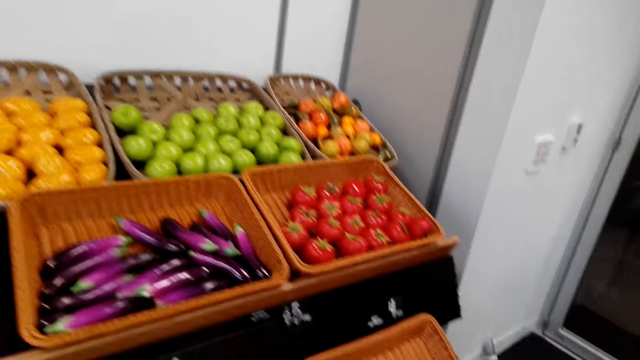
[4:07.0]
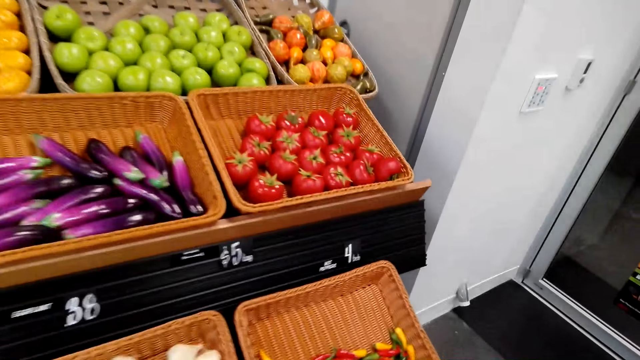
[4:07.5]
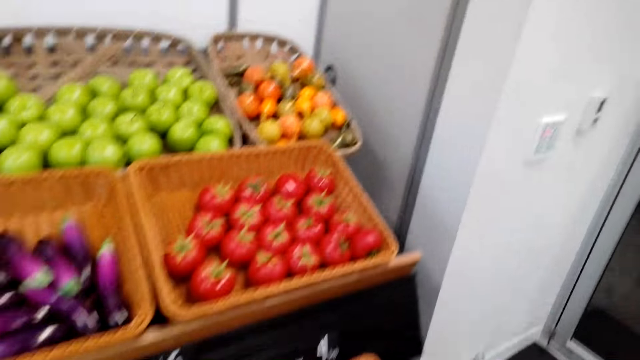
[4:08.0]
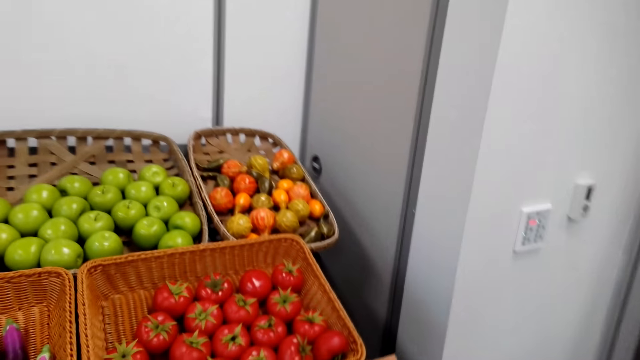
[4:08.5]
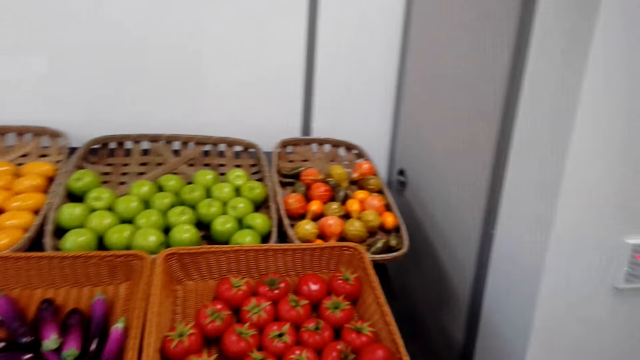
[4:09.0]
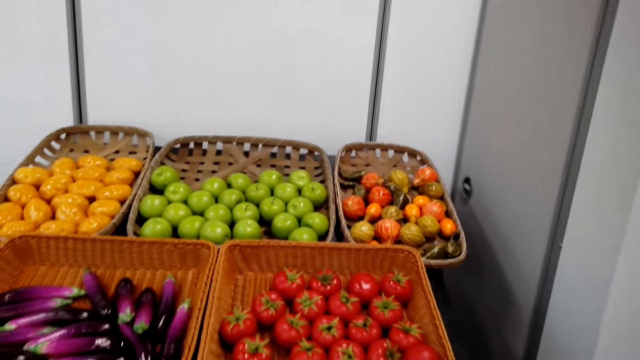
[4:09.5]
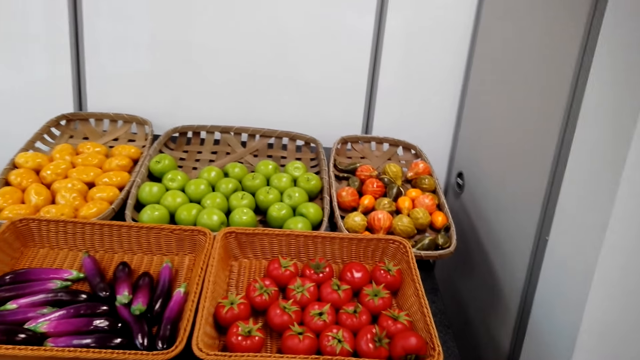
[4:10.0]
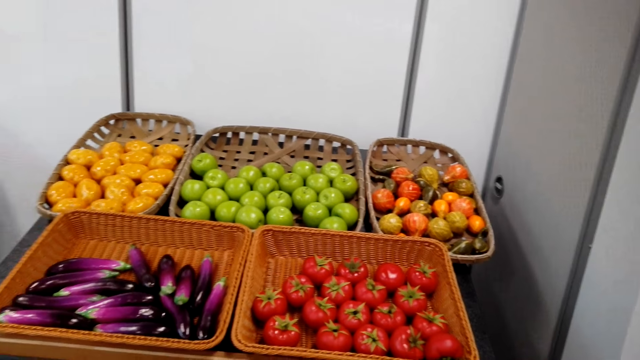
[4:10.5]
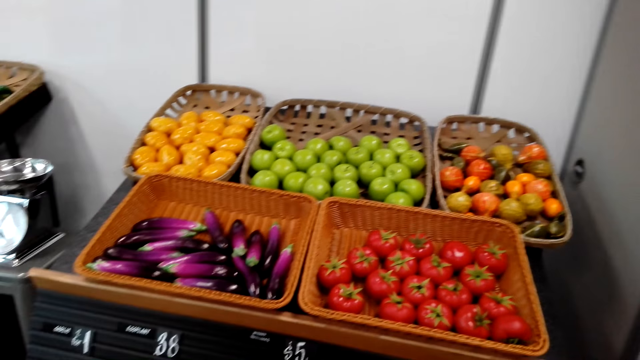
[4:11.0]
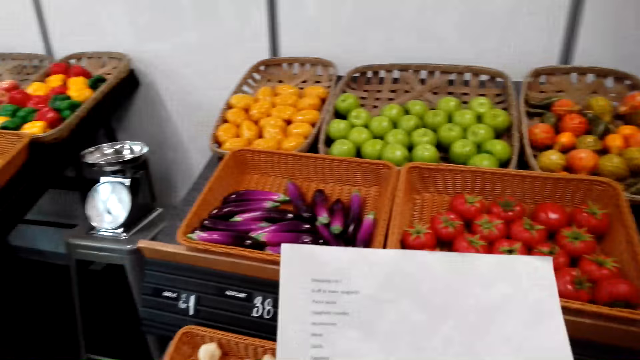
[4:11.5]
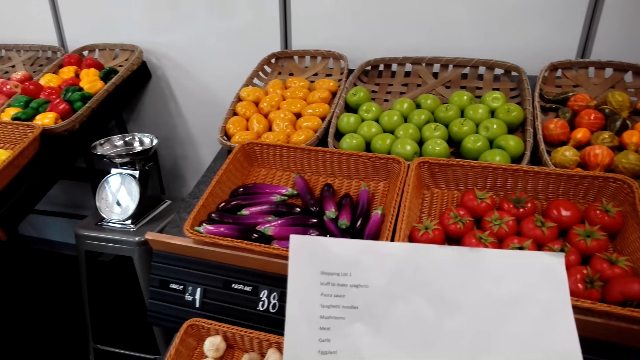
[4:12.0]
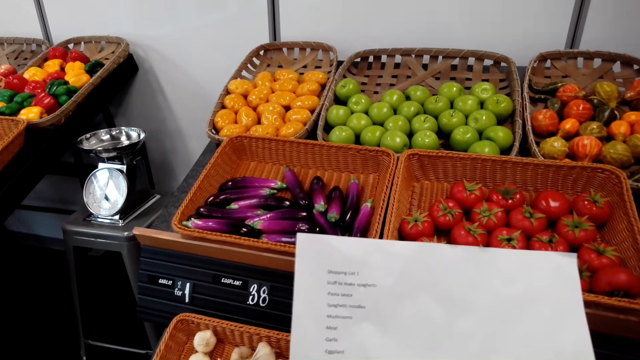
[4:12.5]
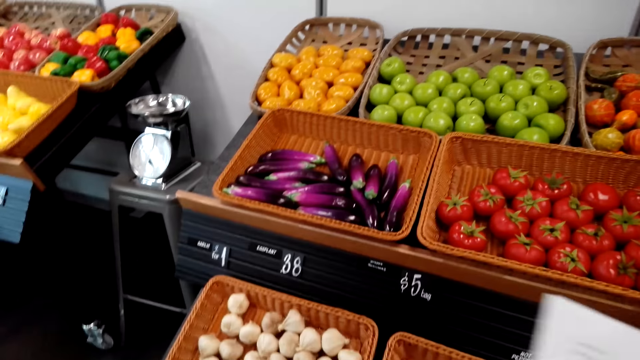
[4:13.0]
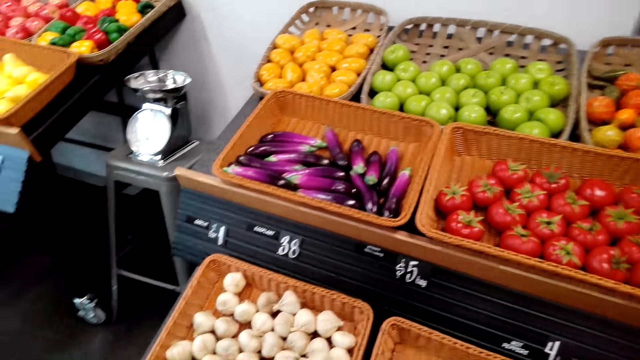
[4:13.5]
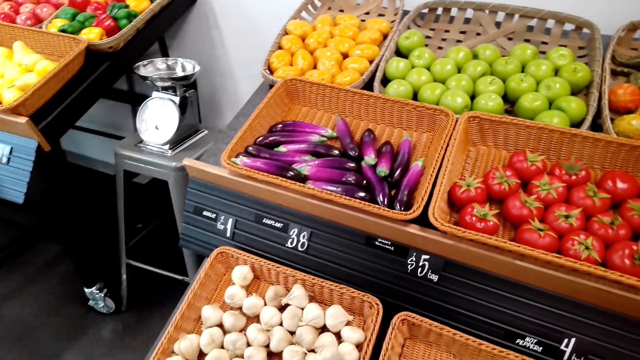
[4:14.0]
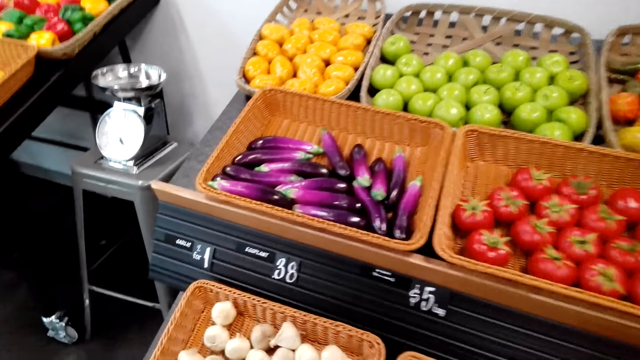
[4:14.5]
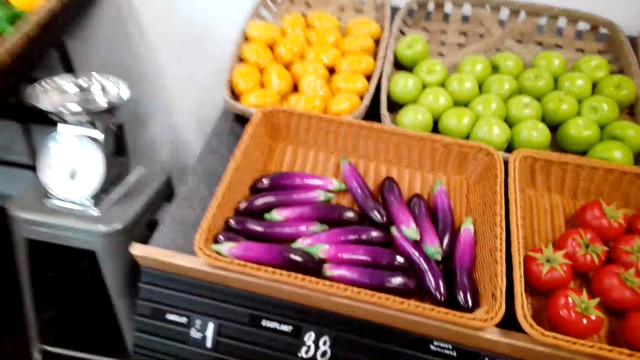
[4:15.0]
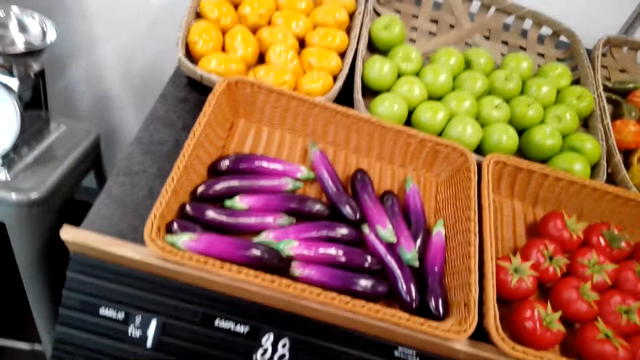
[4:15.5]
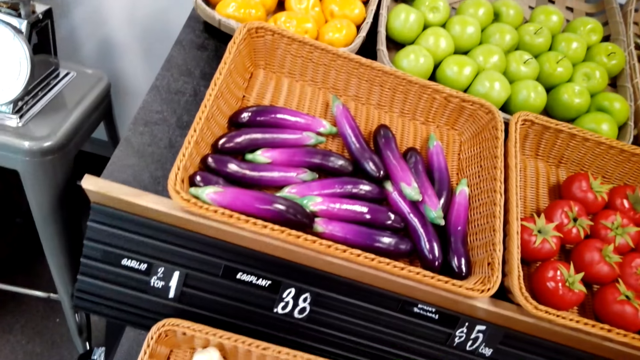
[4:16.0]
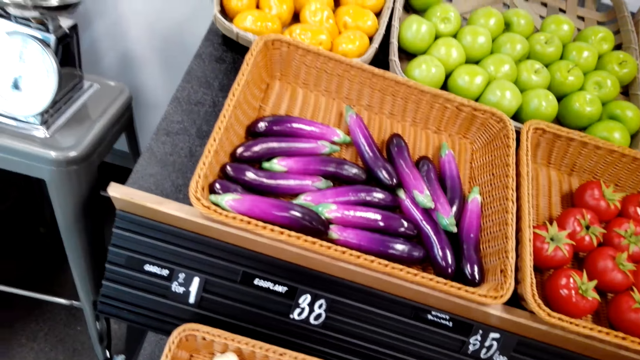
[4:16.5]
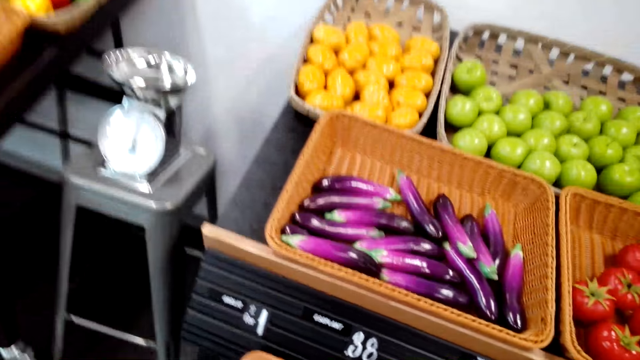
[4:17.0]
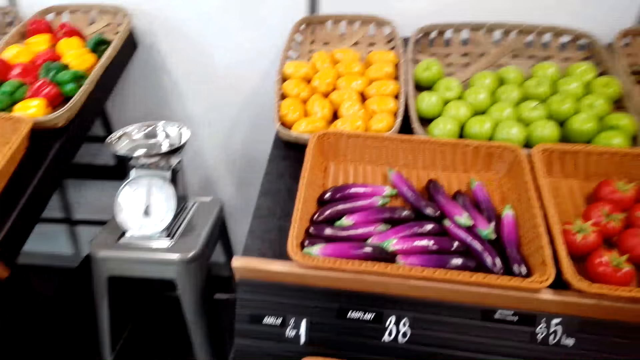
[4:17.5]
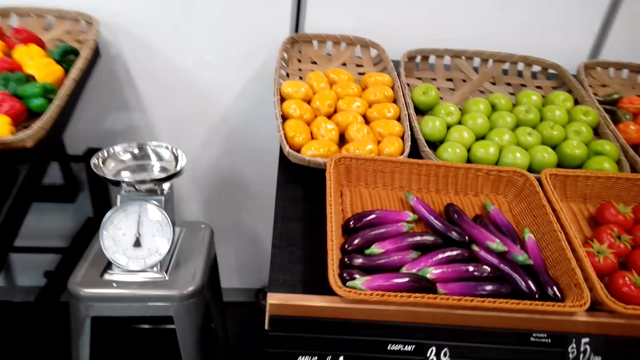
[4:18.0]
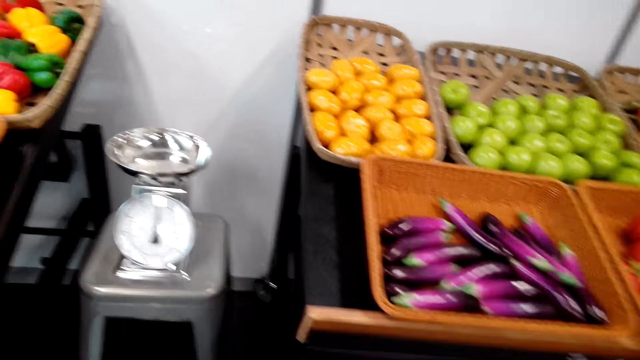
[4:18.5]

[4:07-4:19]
The camera wearer stares at the shopping list. They hold a list. They stare at the tomato, walk towards the brinjal and stare at the brinjal.

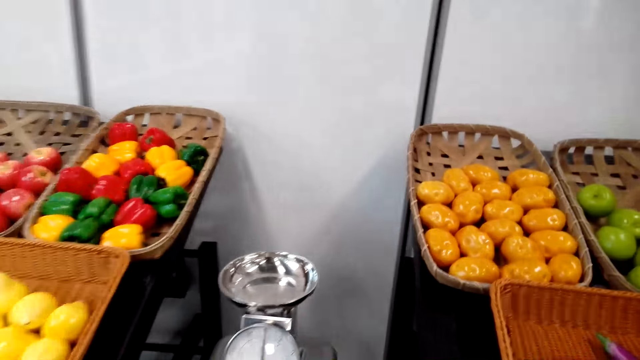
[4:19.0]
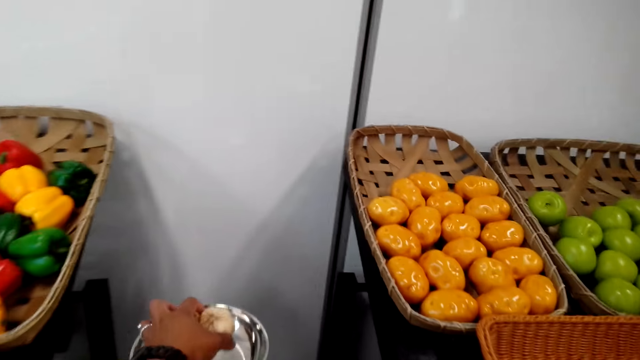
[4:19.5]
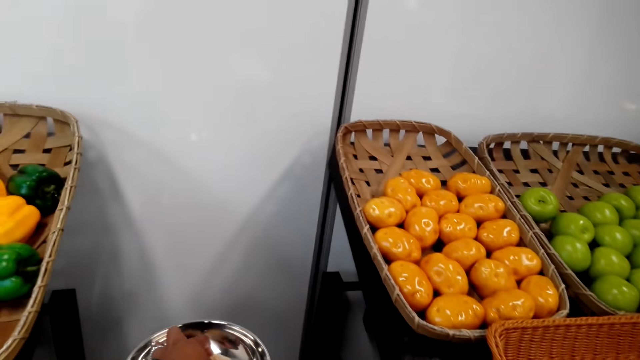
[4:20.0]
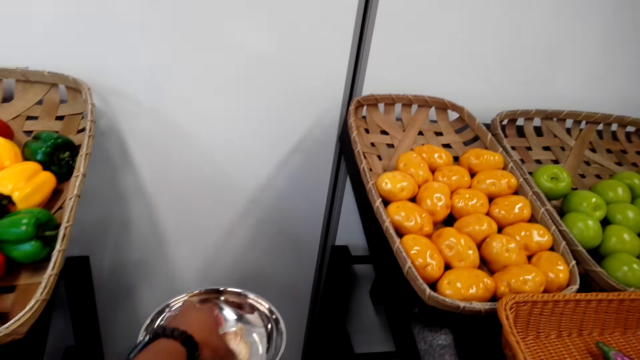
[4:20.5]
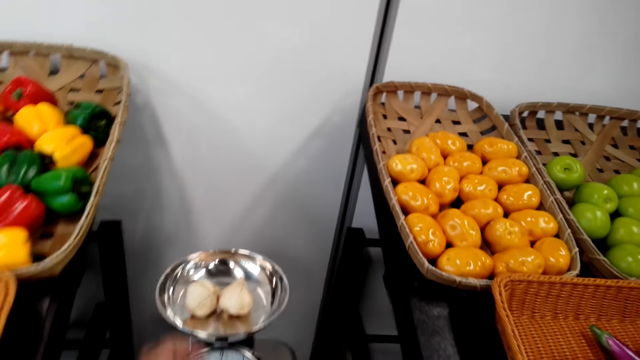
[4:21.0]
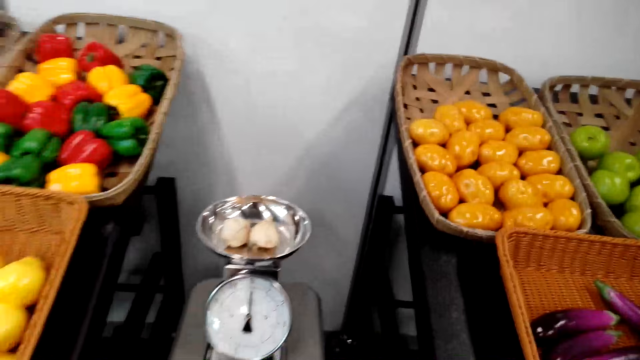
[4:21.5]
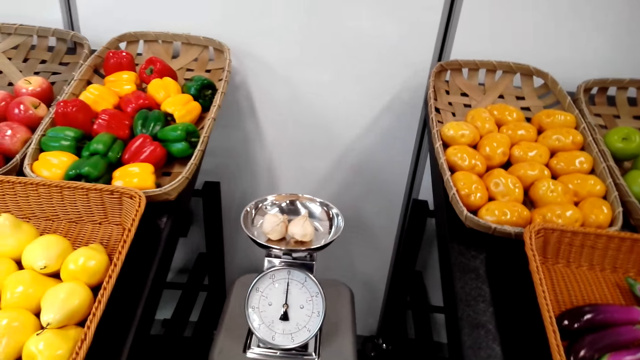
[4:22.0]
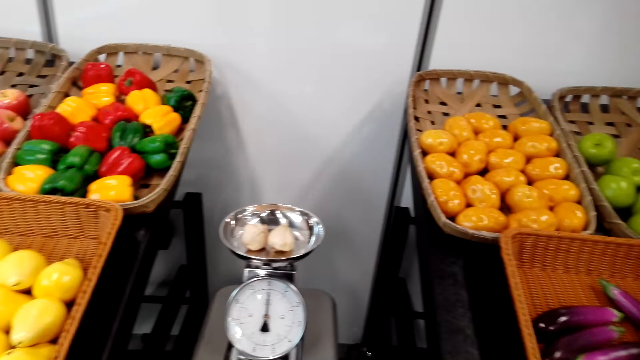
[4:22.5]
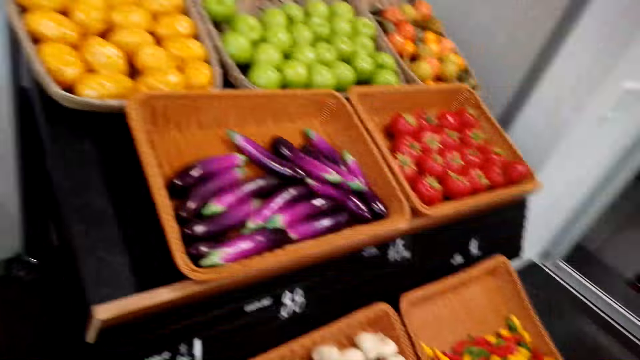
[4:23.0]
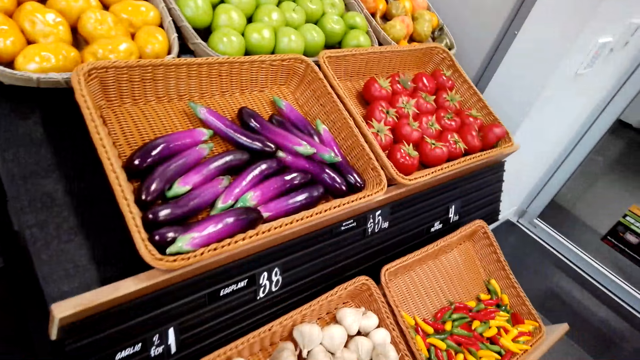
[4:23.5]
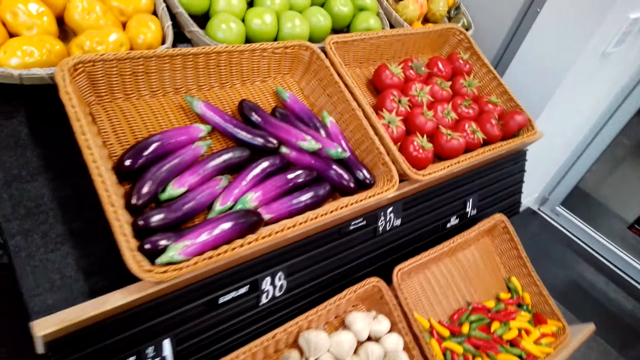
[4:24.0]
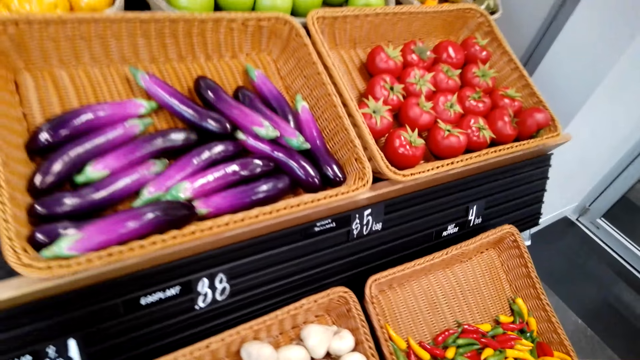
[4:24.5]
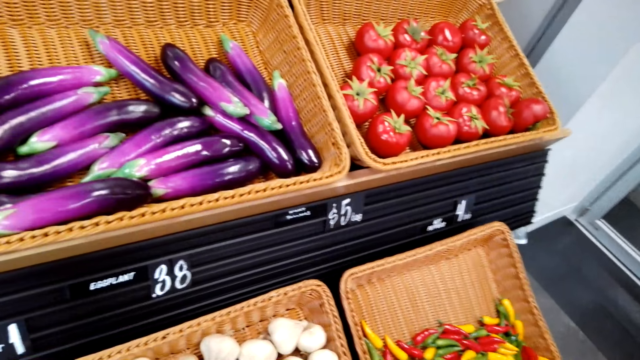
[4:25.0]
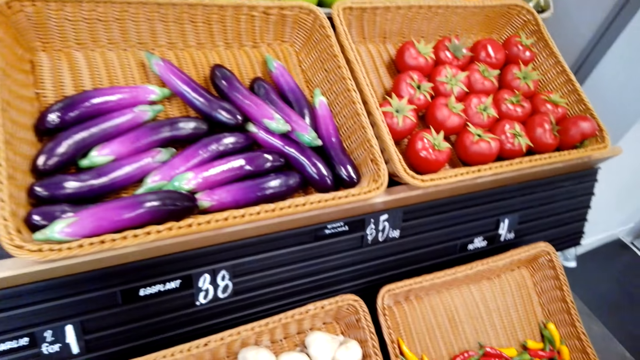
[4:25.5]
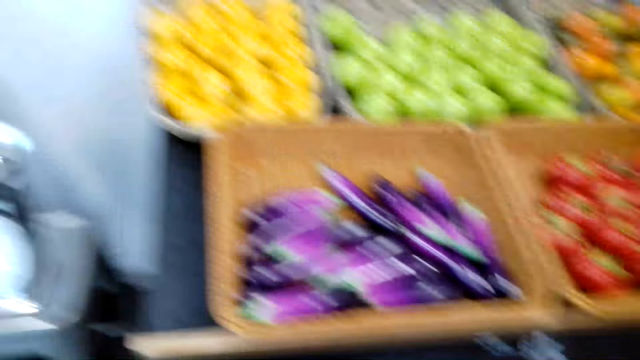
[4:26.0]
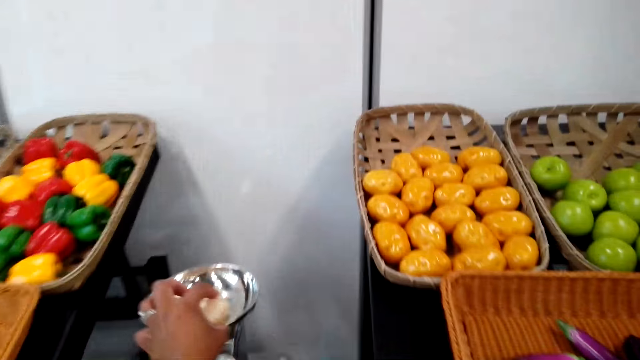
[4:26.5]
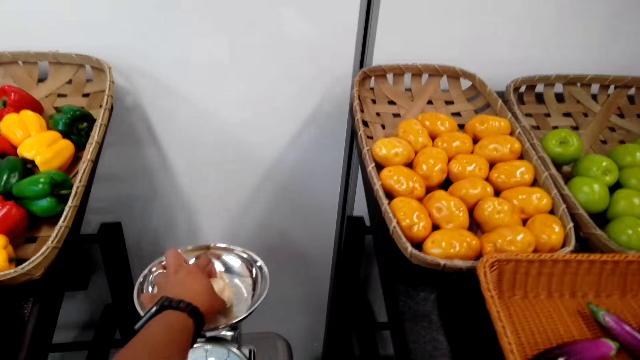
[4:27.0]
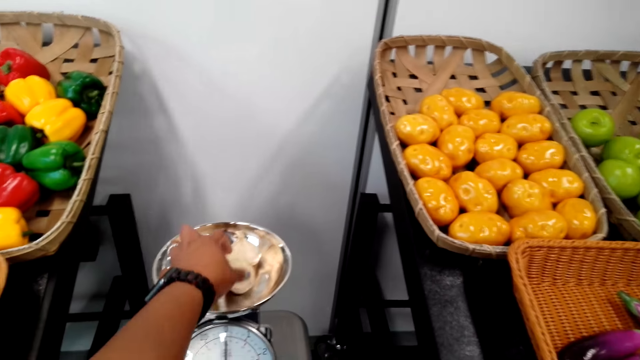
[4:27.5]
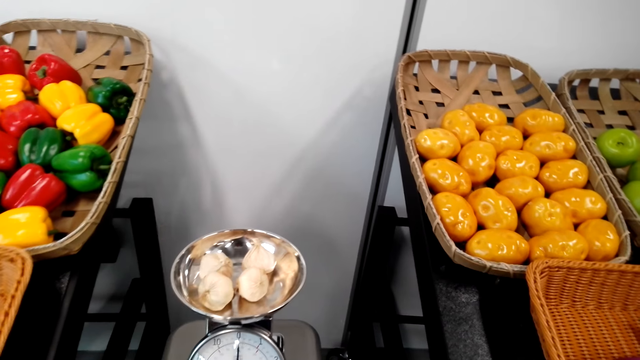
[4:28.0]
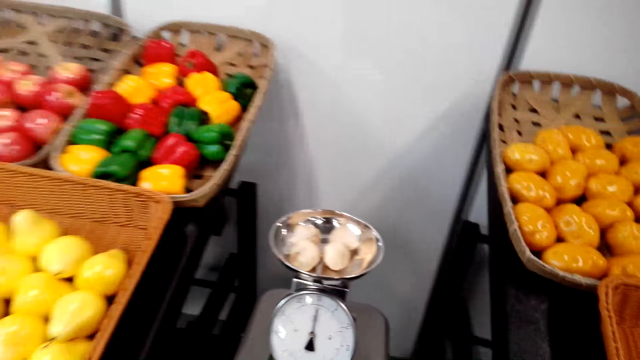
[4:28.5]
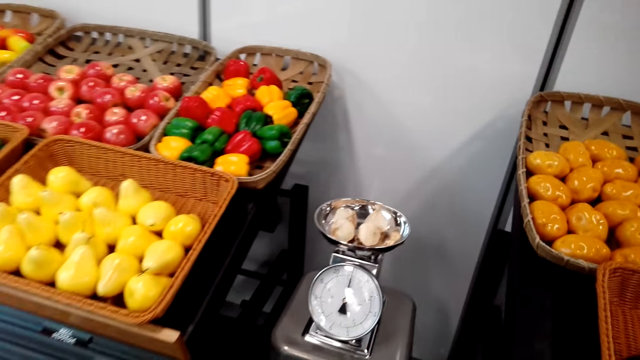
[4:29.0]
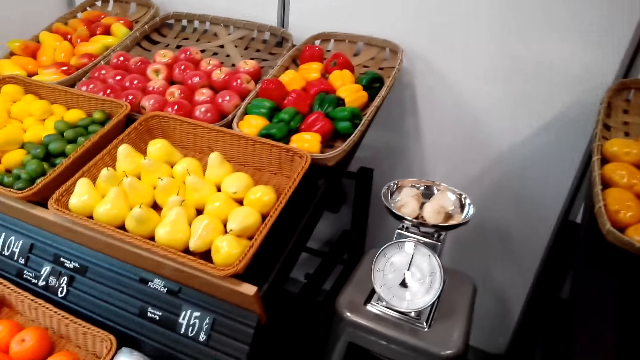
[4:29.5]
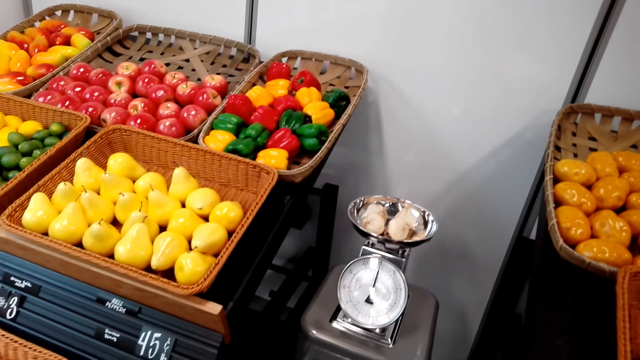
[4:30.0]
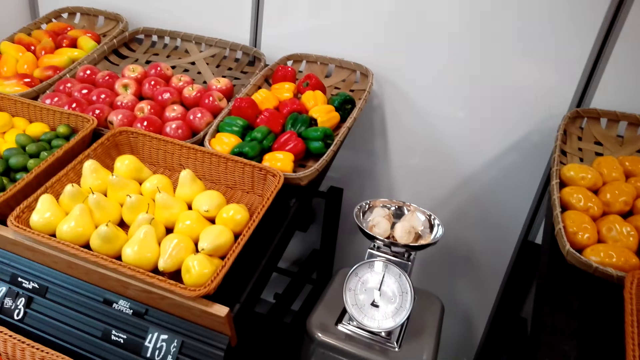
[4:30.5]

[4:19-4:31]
The camera wearer puts the garlic on the weighing scale. They look around. They pick up some more garlic. They put another garlic in the weighing scale. They move backward.
